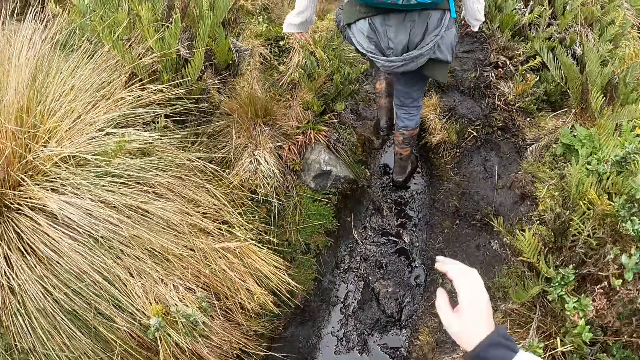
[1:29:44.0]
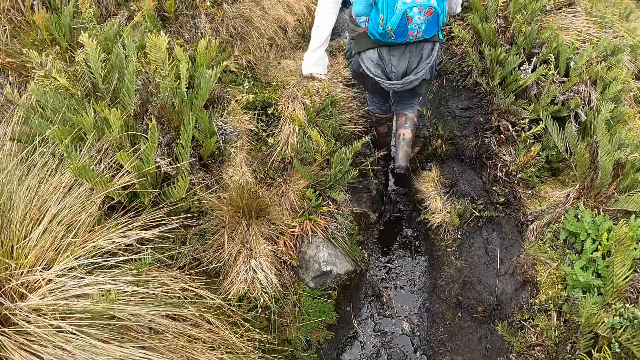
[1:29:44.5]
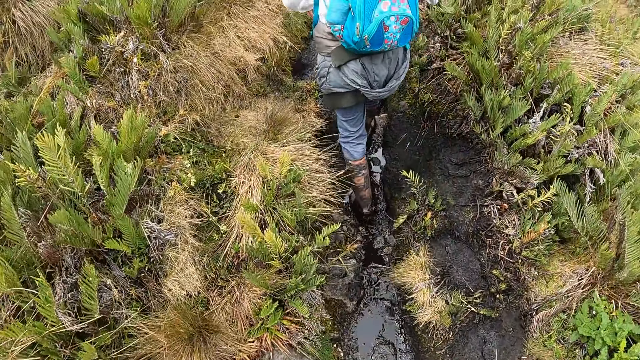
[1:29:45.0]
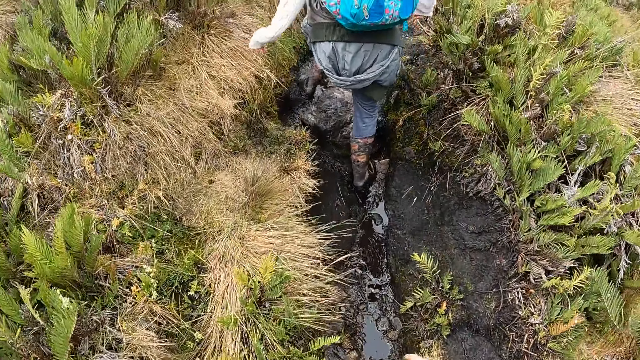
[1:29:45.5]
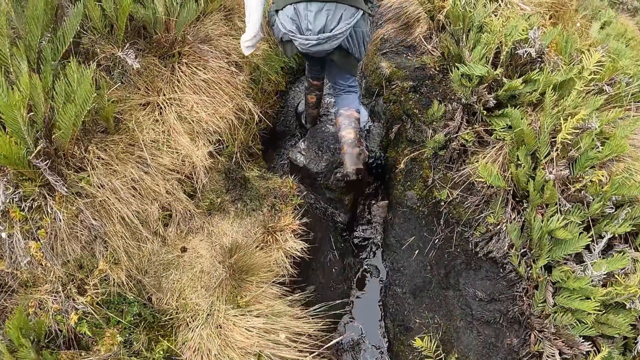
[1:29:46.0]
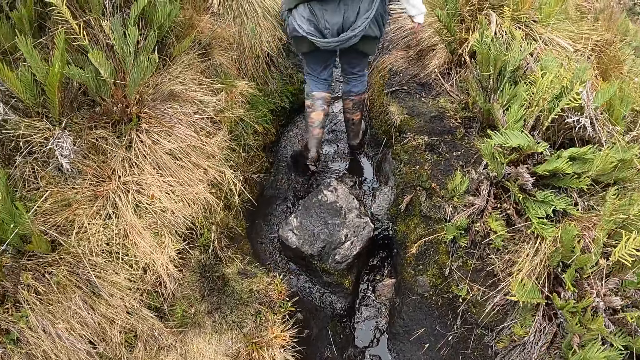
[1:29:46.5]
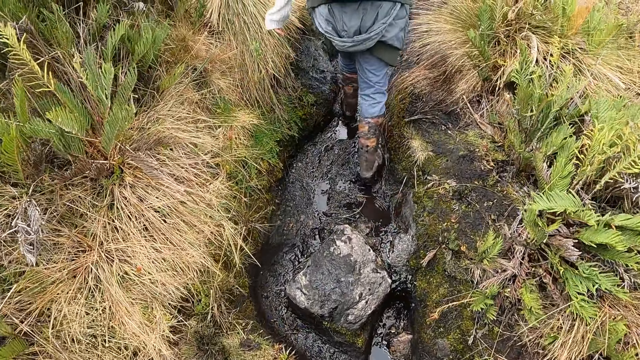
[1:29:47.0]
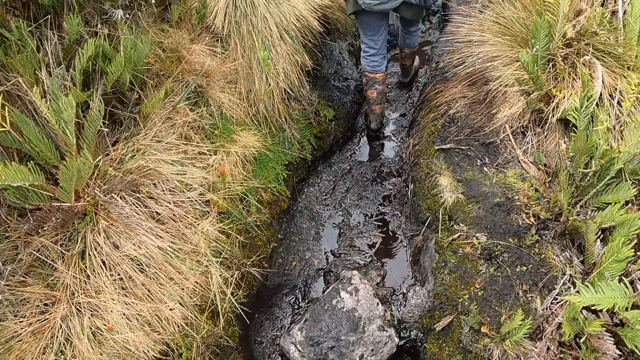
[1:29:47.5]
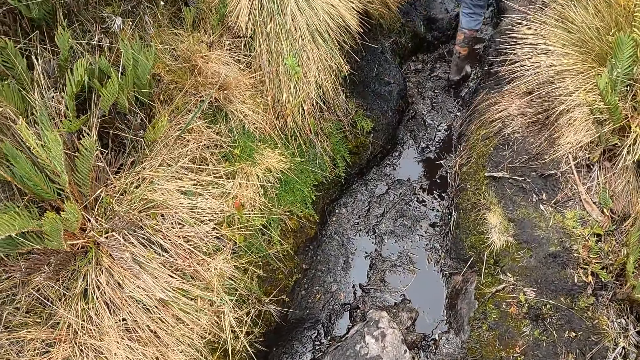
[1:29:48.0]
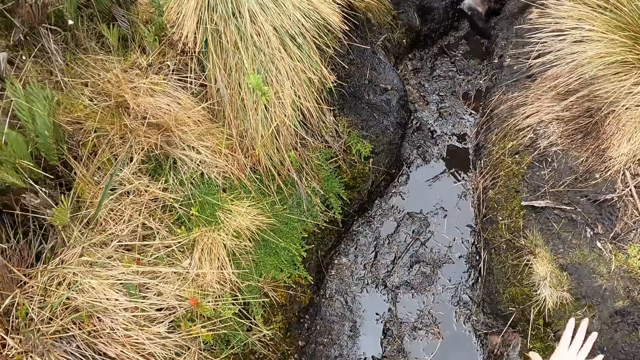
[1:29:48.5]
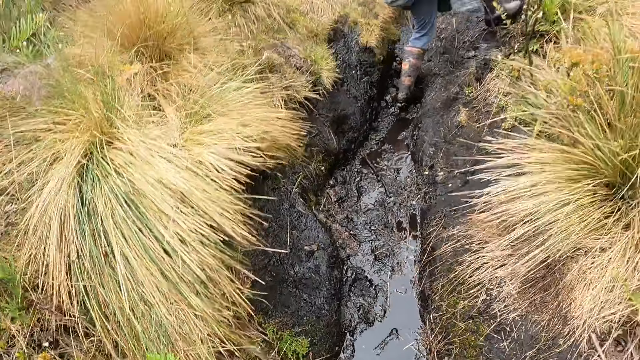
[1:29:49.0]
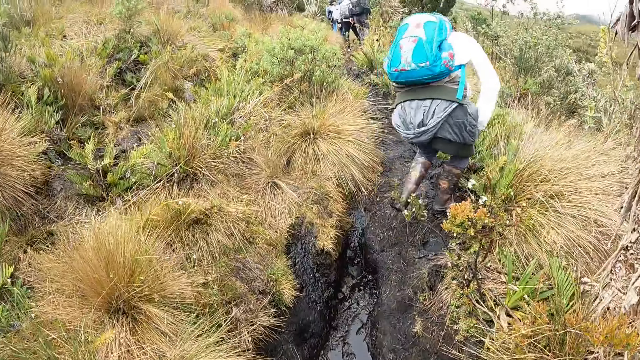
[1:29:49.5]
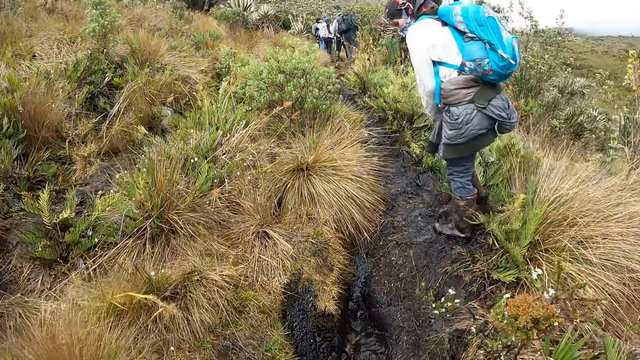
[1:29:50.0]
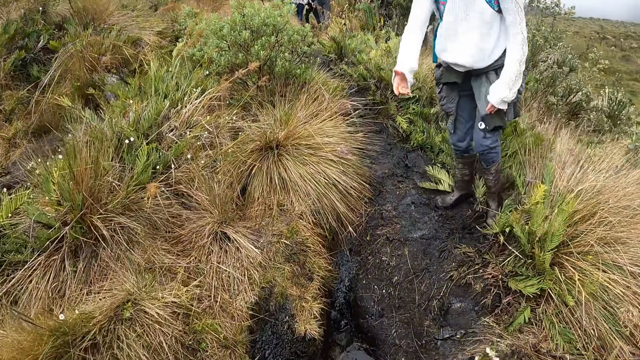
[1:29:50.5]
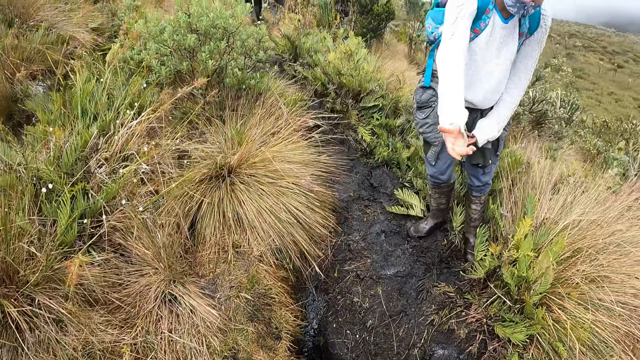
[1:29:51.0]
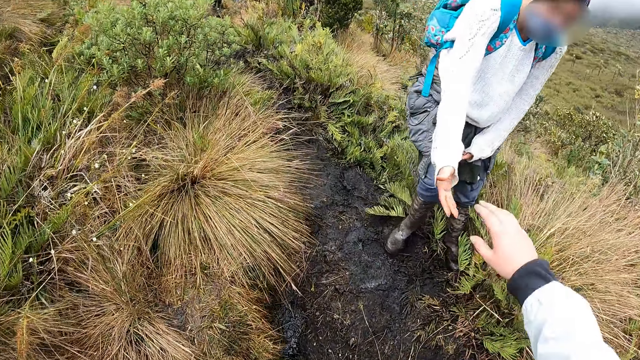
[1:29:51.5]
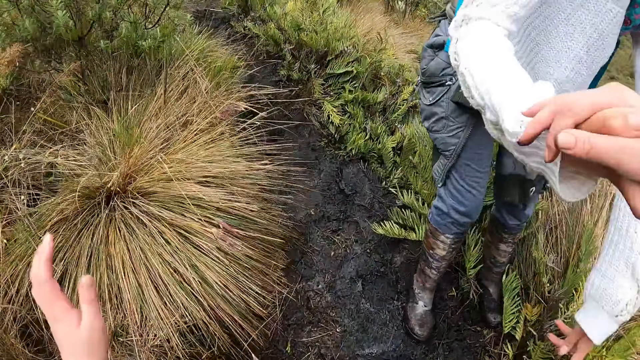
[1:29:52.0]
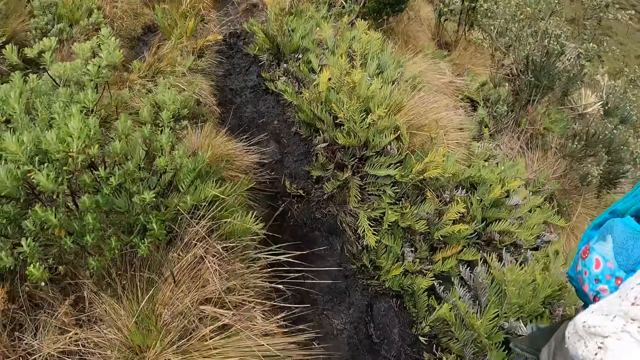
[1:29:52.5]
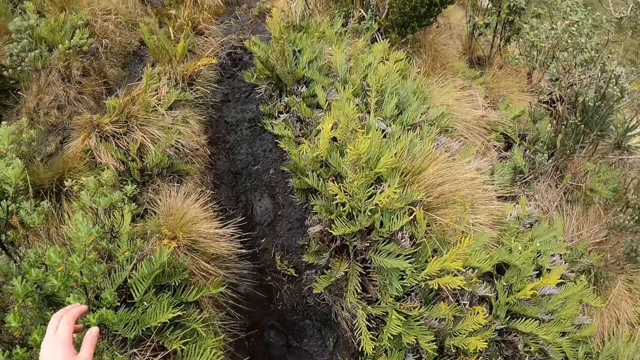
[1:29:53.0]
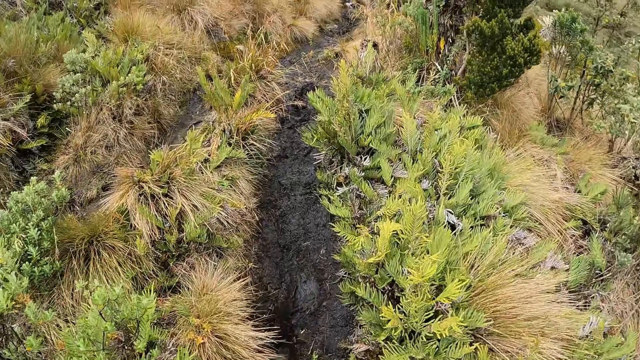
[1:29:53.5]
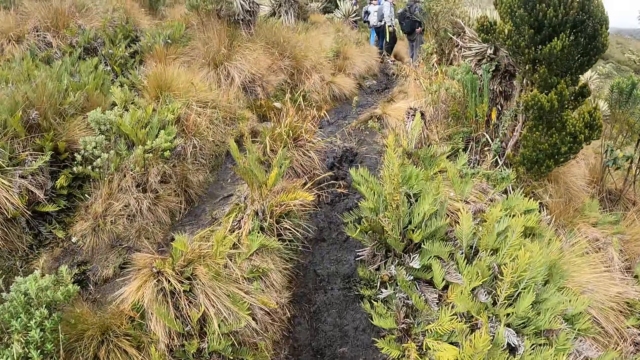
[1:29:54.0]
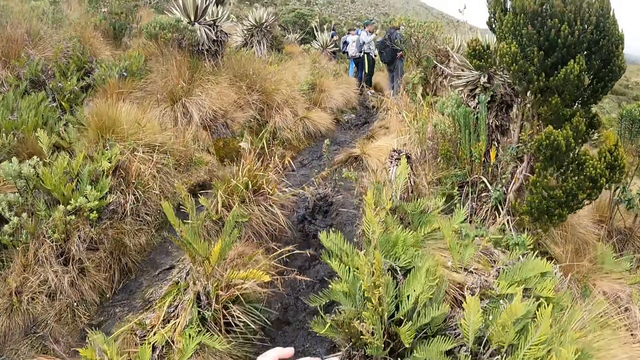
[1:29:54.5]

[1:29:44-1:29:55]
The woman pulls the camera wearer up with her right hand.

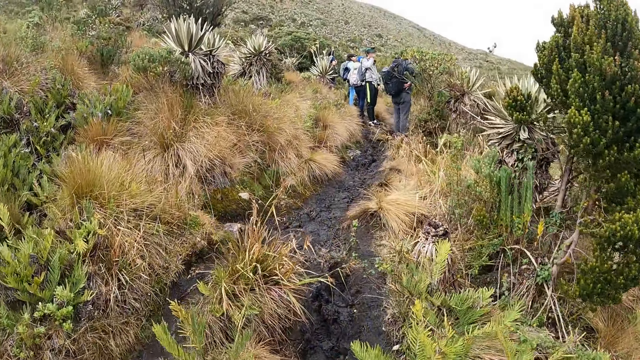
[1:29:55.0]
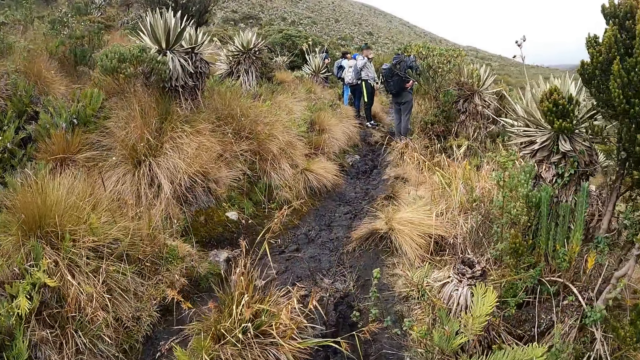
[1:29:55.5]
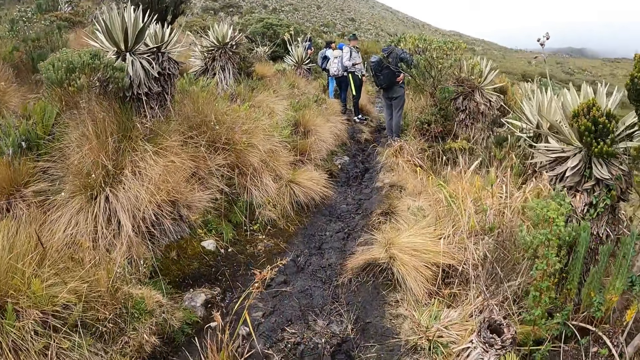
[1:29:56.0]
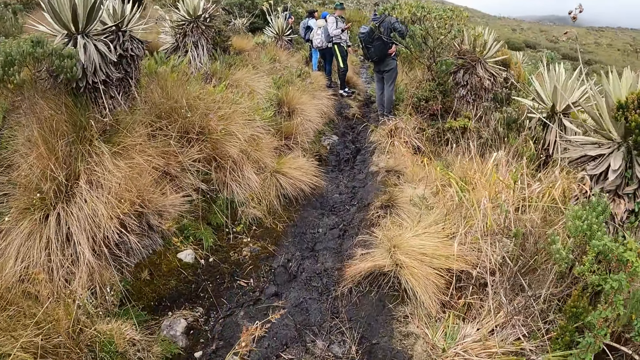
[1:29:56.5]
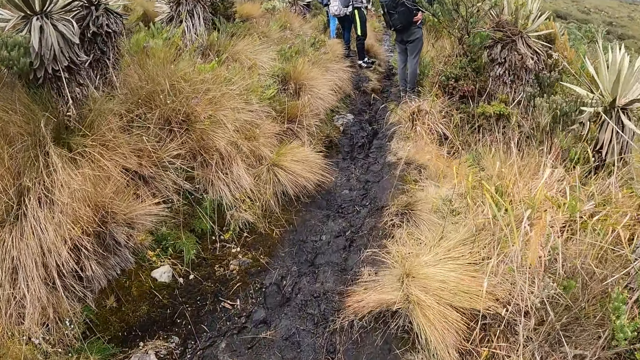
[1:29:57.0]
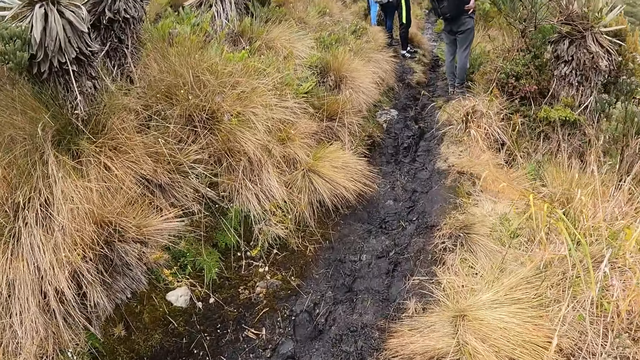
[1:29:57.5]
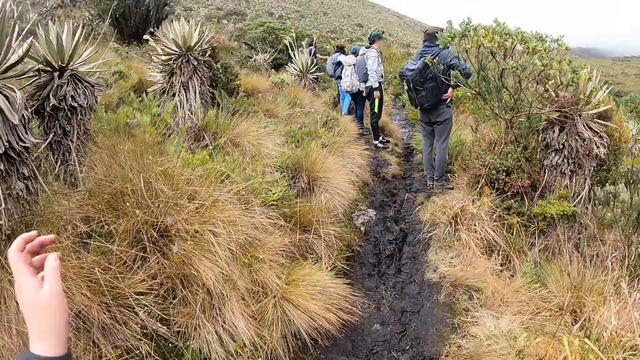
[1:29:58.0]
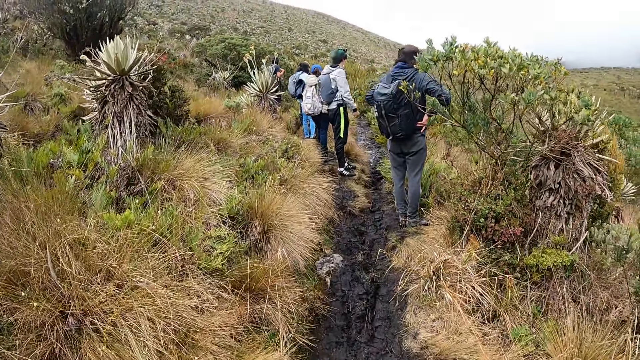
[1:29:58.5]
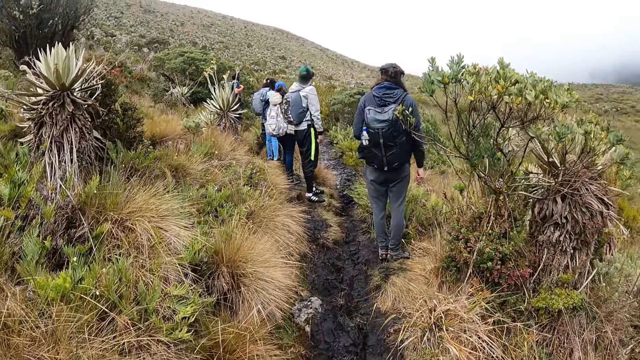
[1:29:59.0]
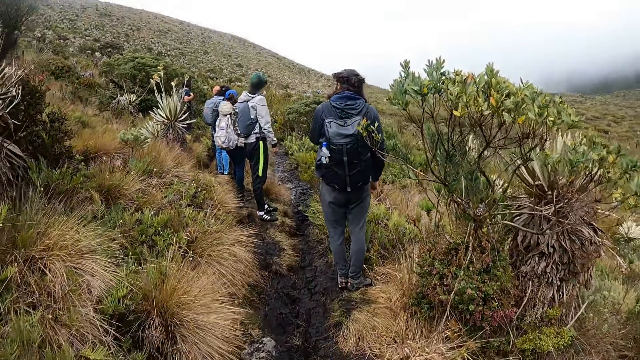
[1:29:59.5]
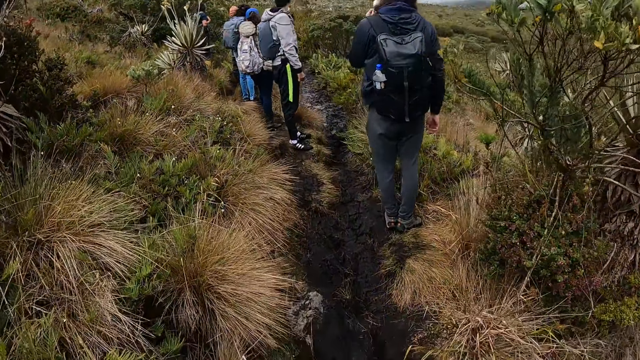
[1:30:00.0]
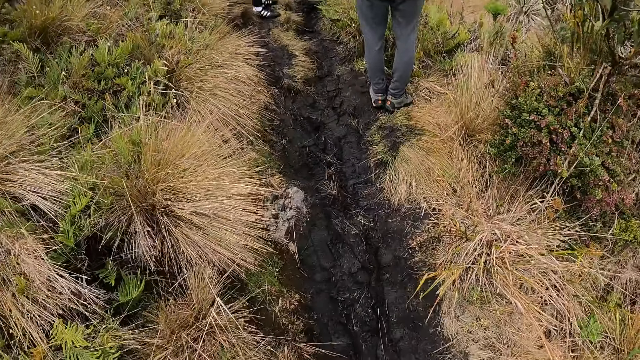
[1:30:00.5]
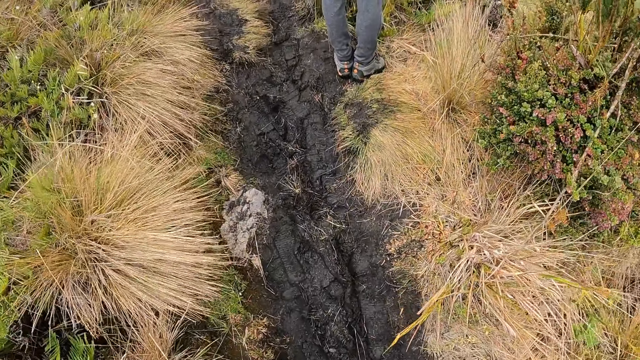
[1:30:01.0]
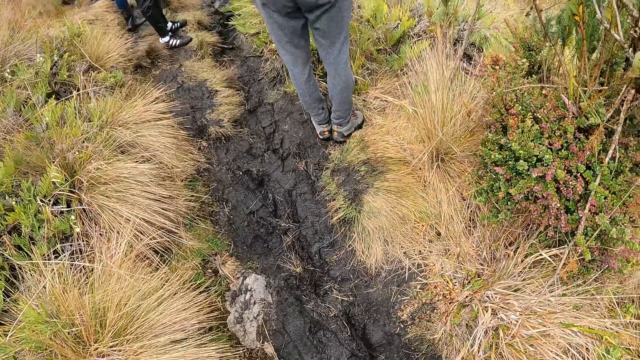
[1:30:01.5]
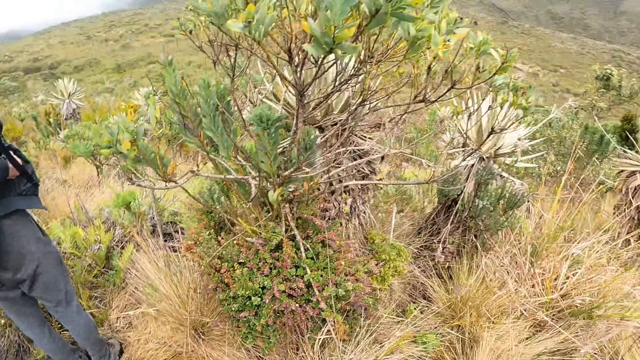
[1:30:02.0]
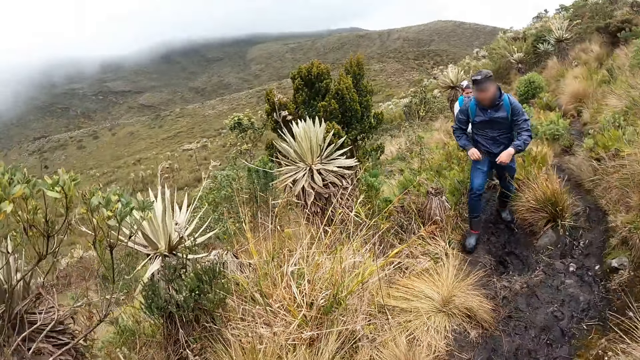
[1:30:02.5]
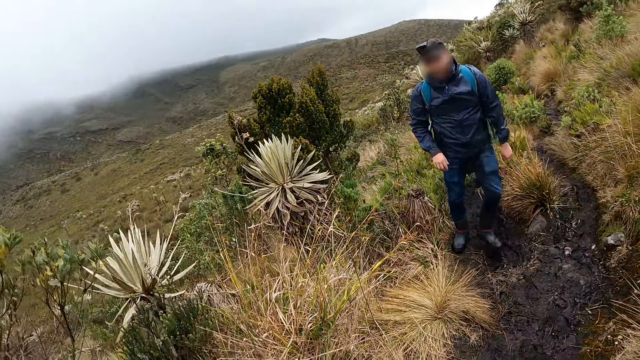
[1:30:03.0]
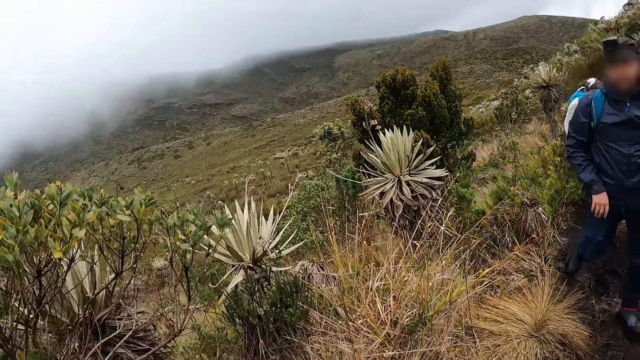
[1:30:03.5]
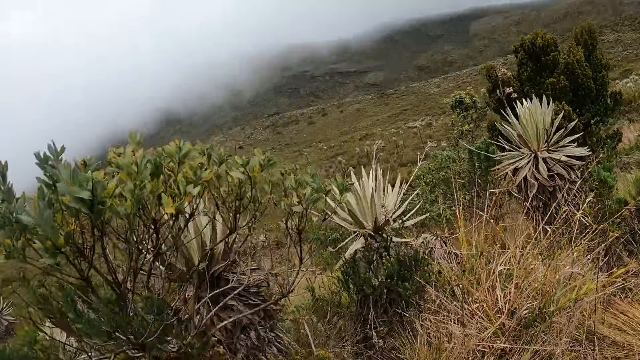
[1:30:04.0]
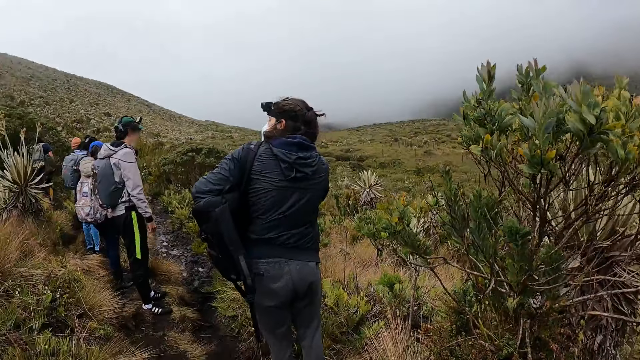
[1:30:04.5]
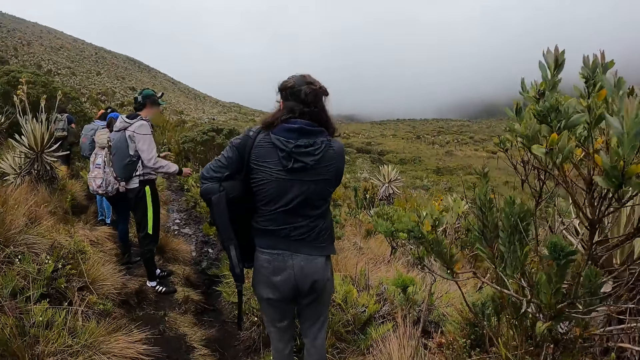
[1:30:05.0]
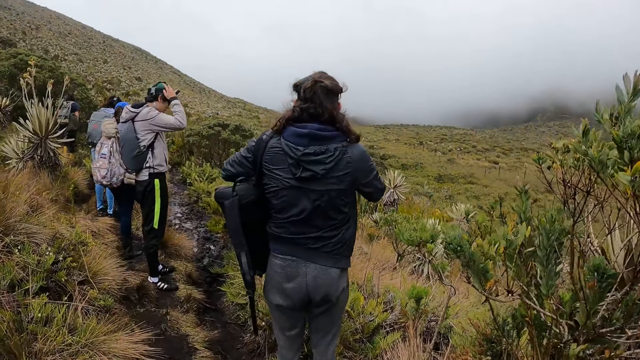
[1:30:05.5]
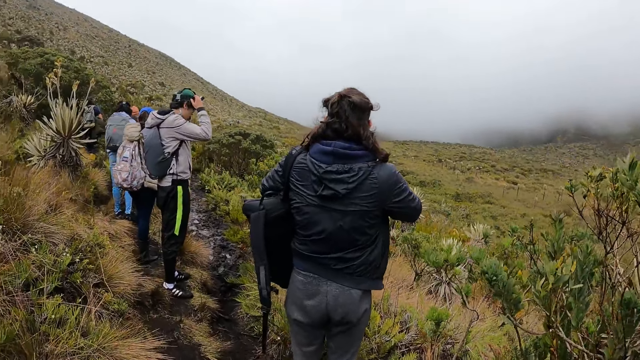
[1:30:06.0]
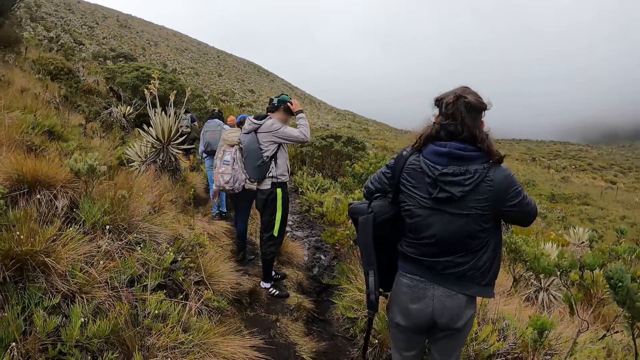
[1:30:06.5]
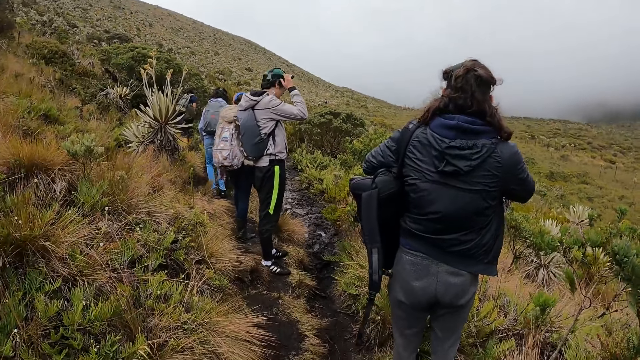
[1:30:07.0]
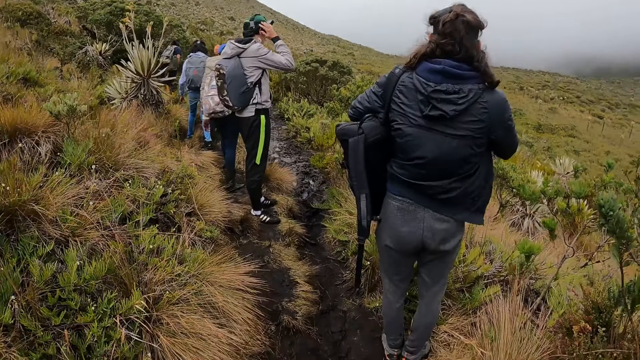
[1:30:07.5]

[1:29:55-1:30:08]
The camera wearer walks around. A man touches his cap with his right hand.
